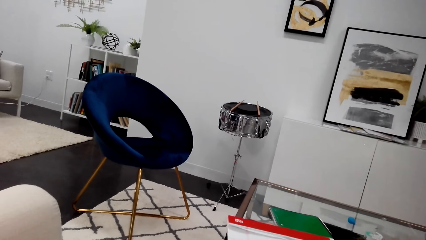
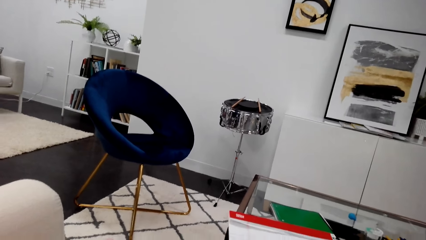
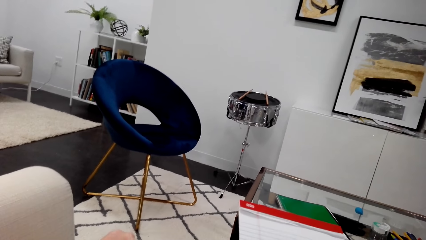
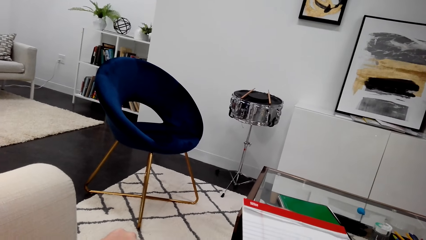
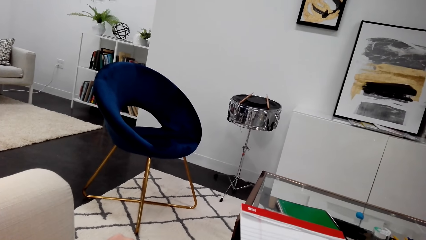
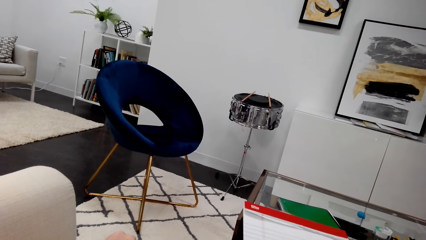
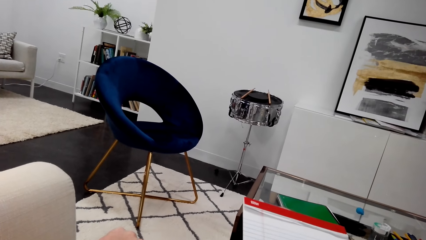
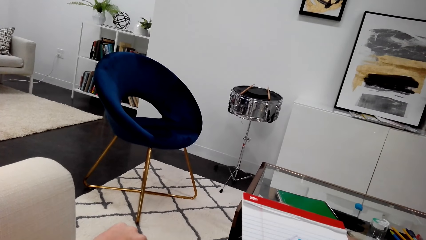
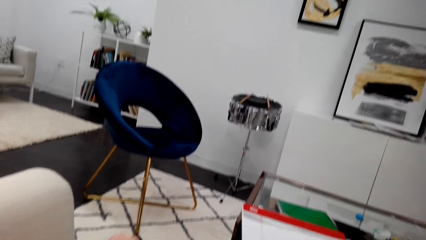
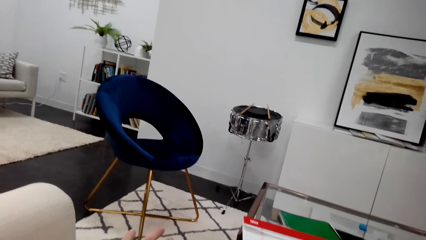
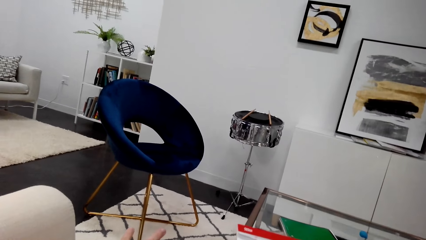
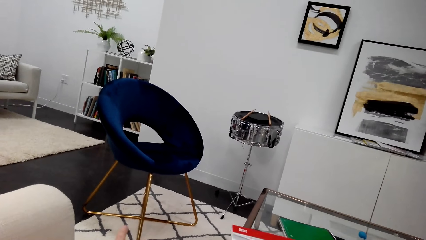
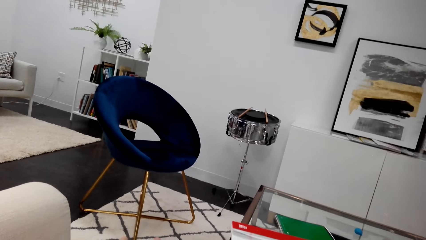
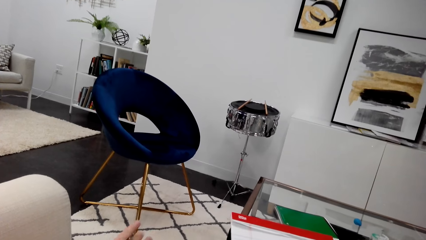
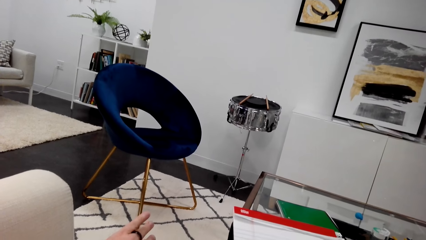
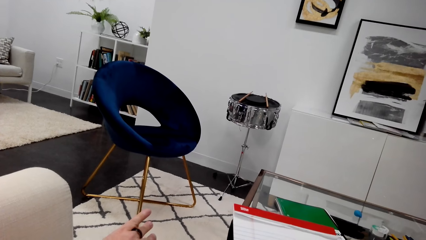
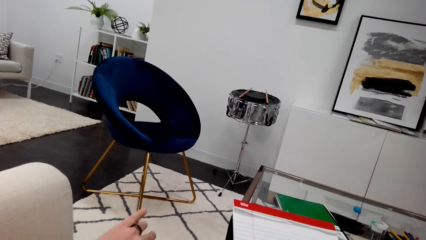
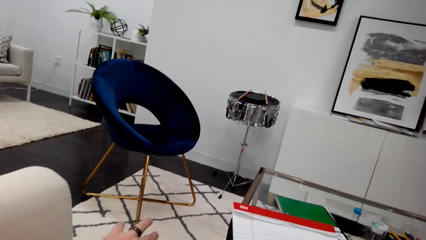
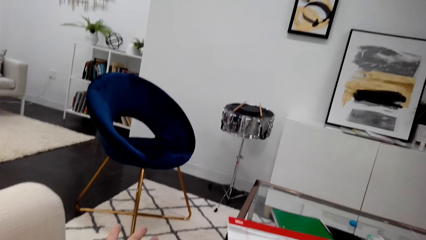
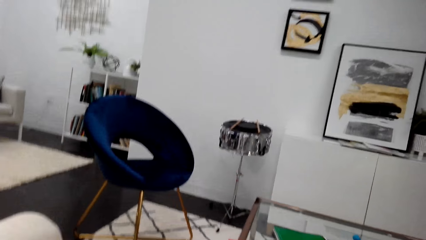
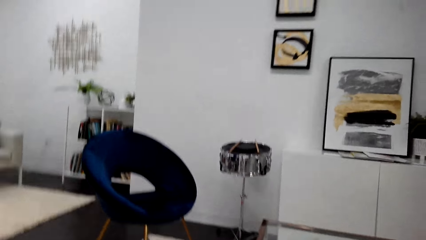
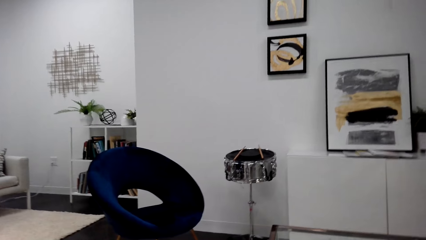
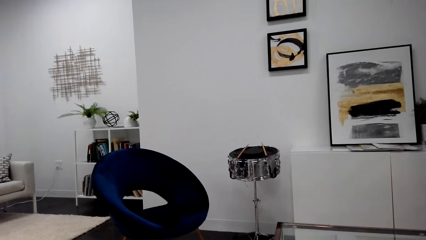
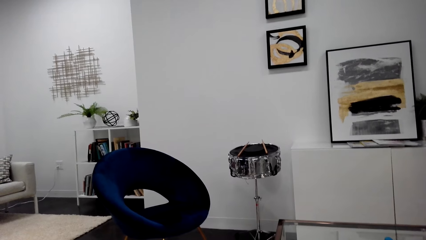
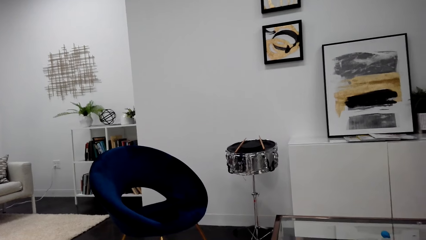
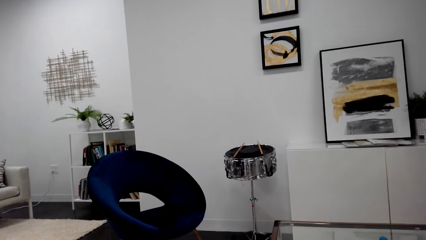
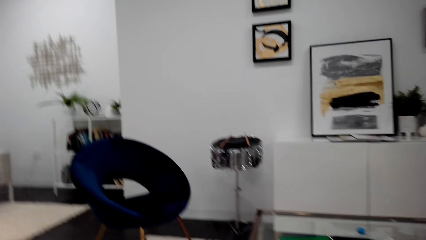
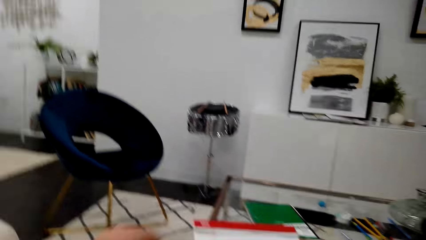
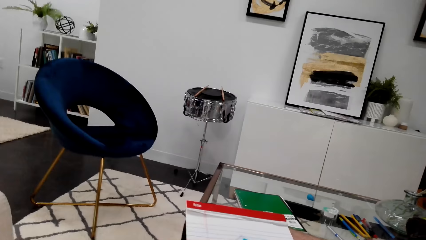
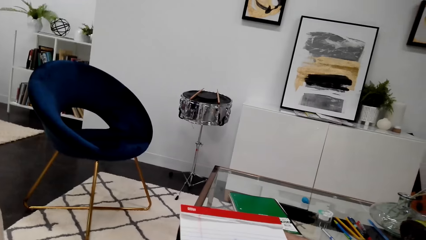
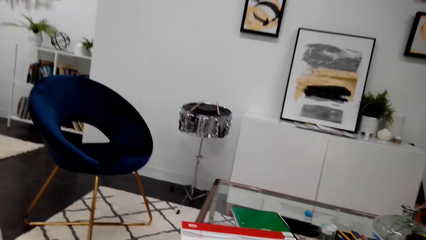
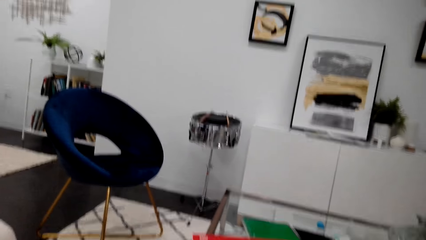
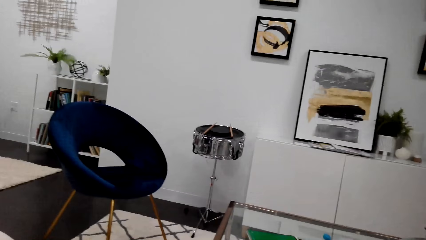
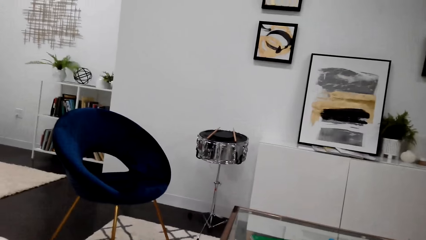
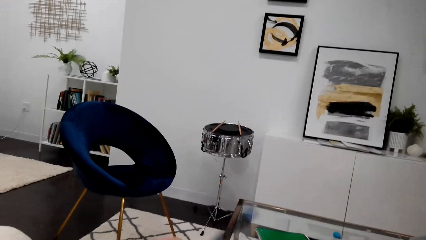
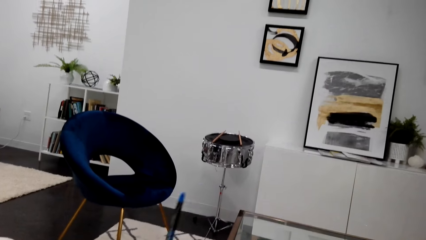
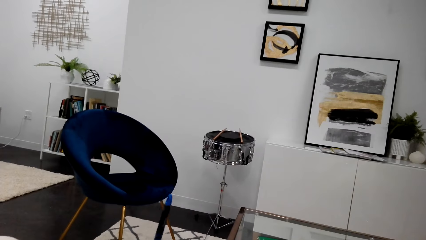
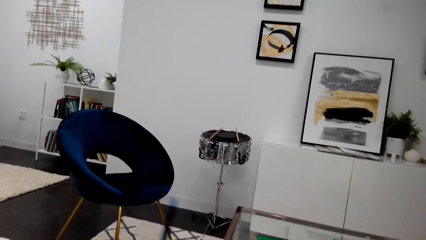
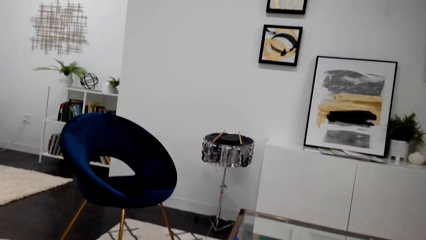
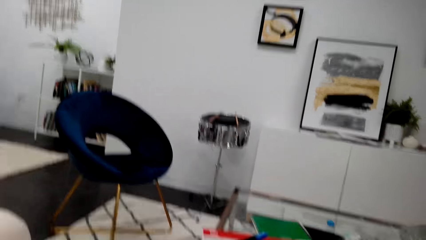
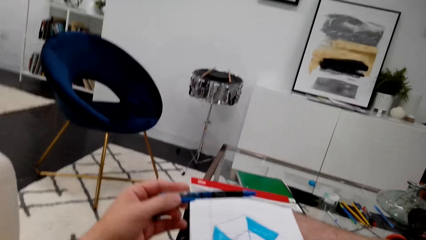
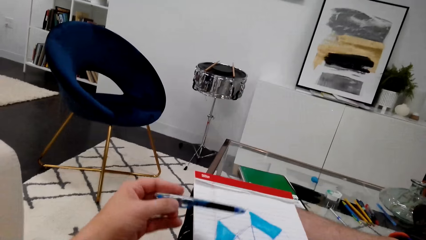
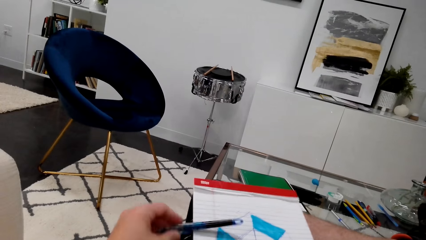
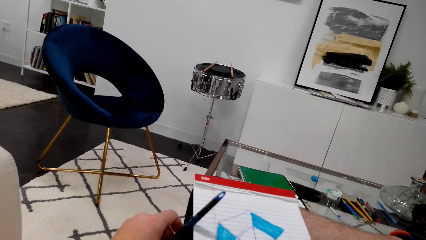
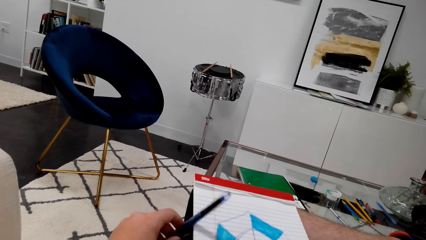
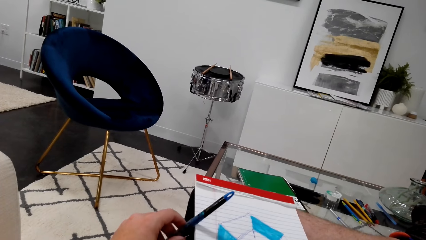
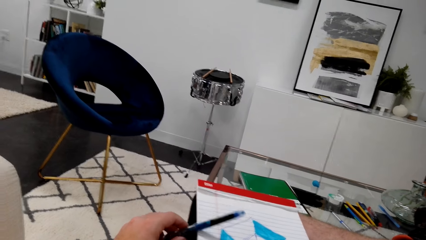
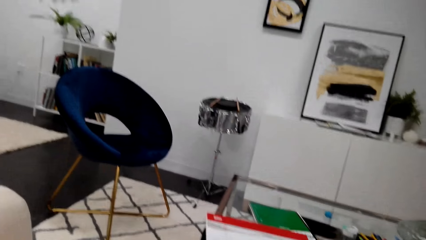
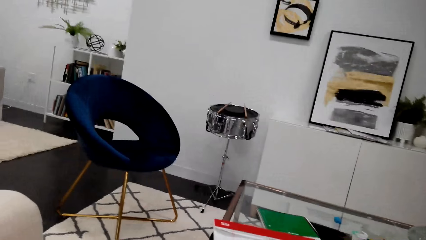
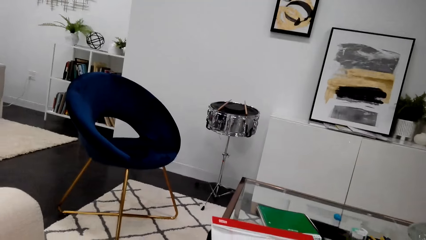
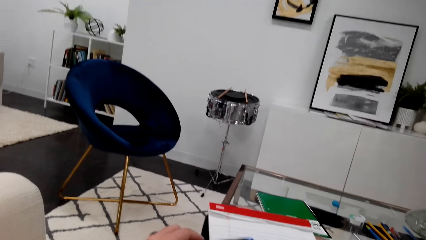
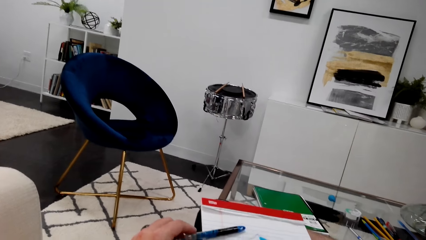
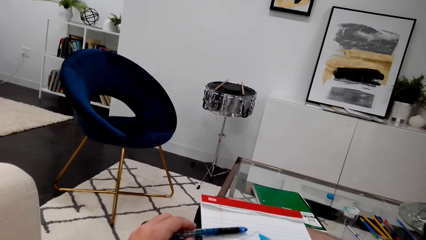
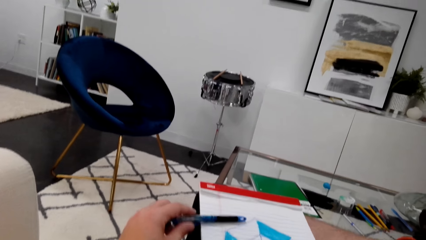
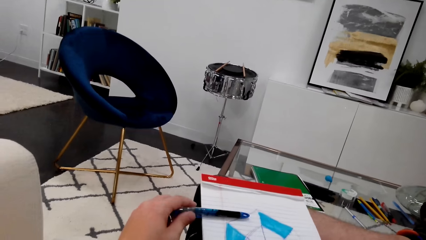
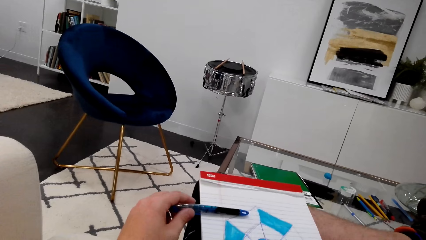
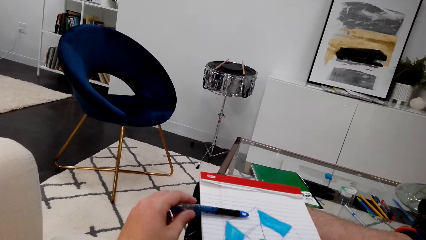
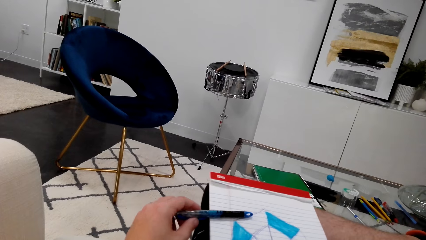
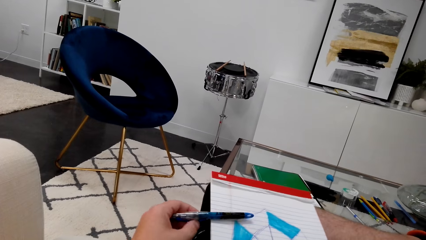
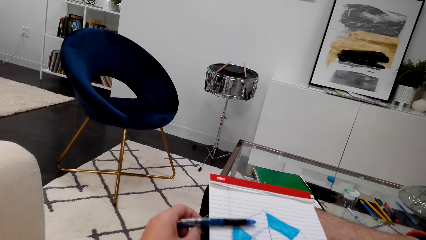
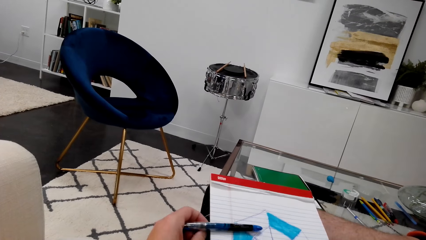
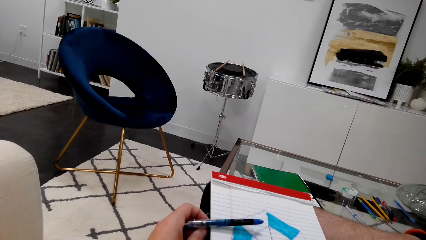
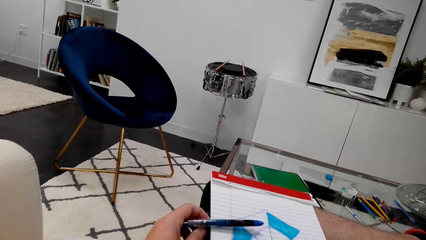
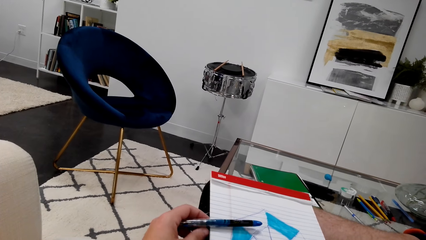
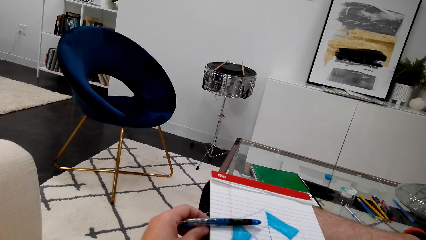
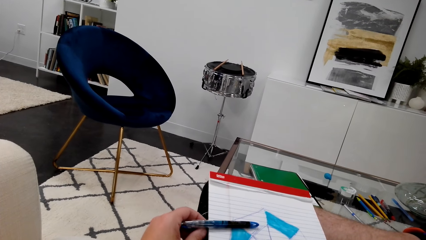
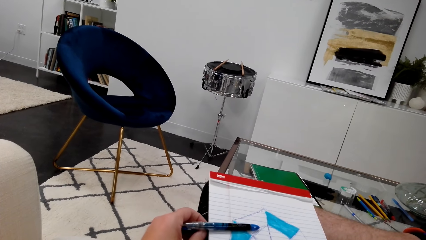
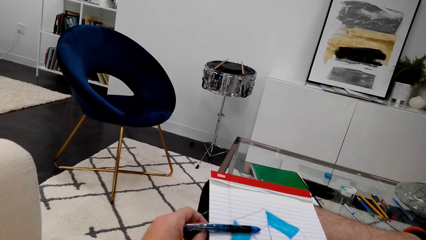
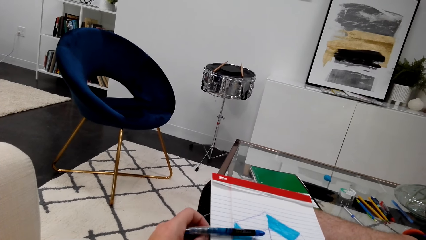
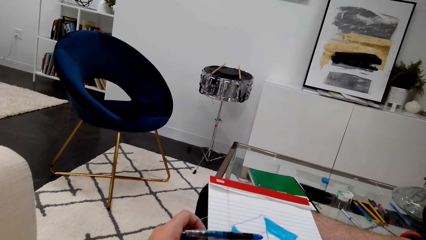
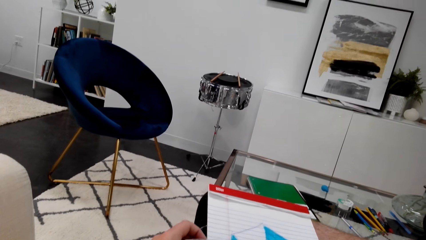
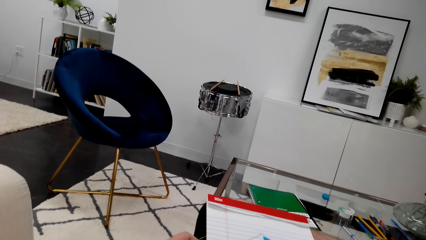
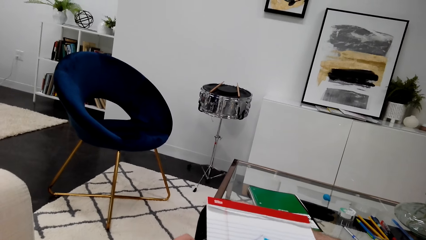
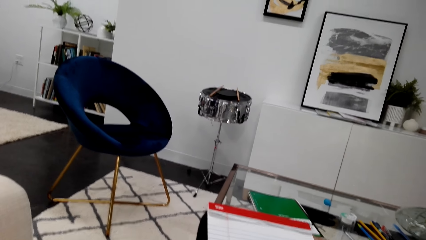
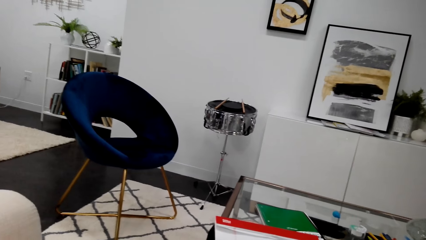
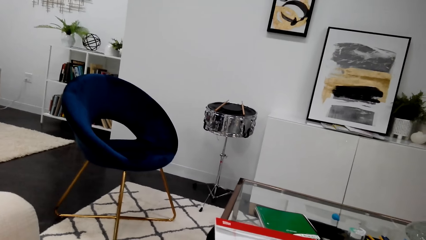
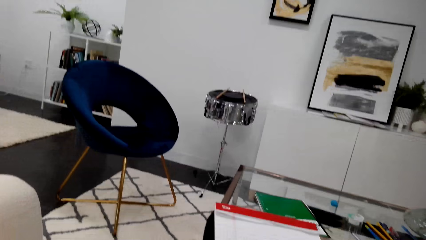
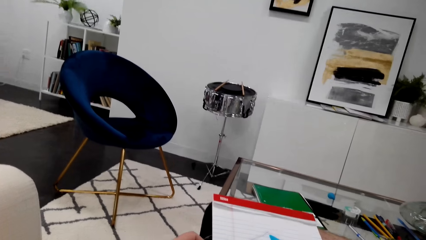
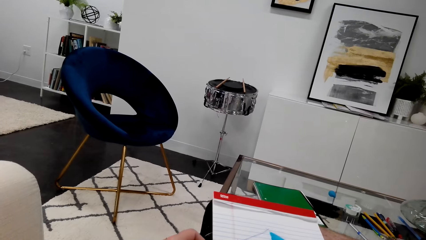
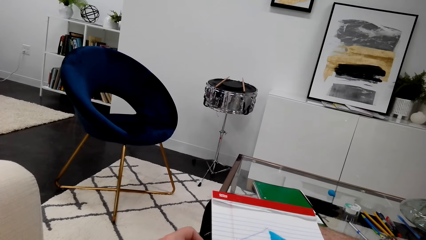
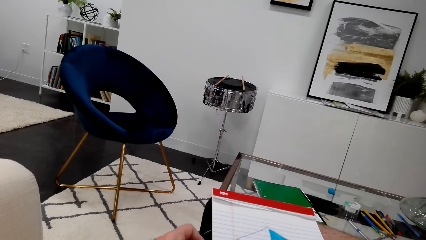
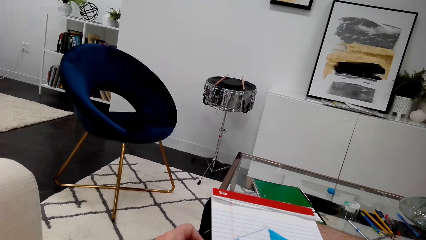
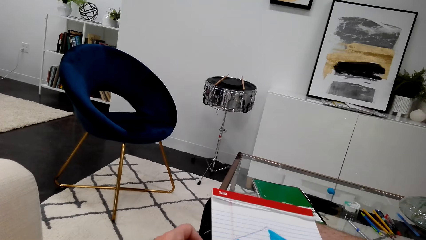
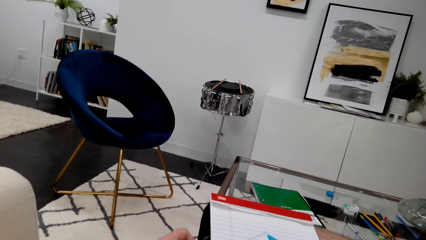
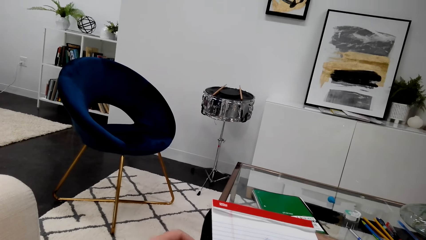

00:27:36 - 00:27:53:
The camera wearer wiggles his fingers. He holds a pen. He puts the pen on a book.
